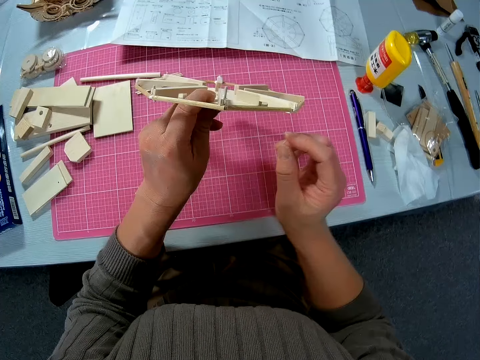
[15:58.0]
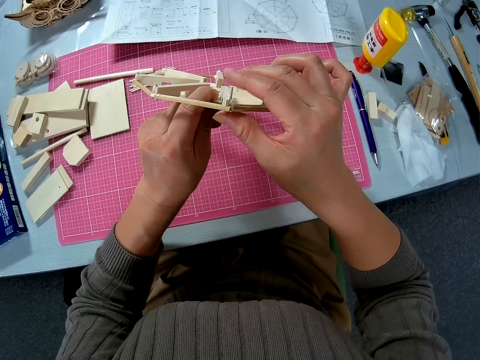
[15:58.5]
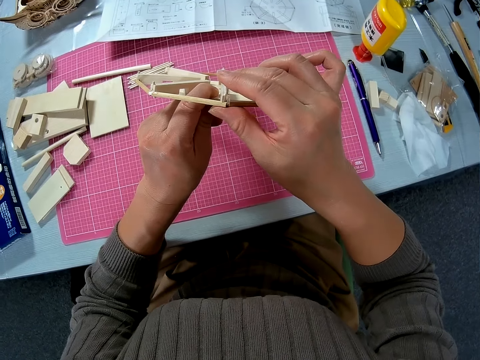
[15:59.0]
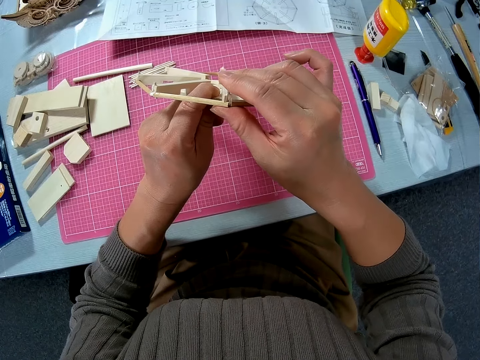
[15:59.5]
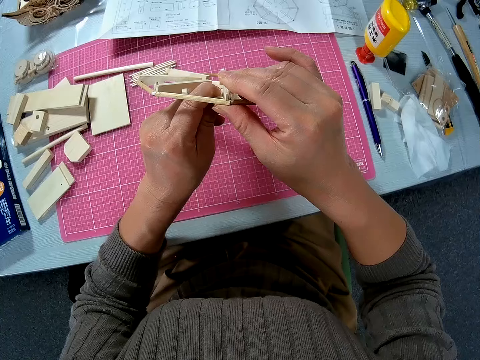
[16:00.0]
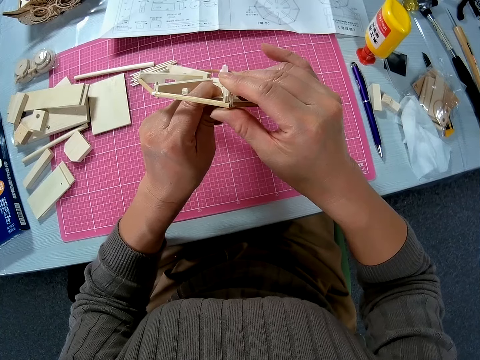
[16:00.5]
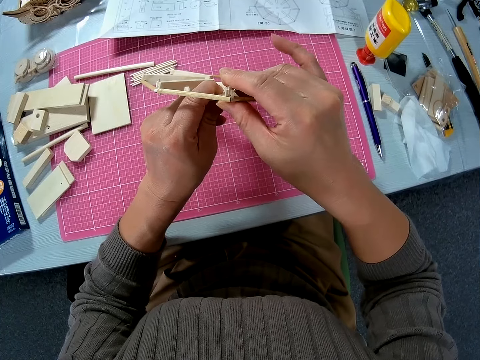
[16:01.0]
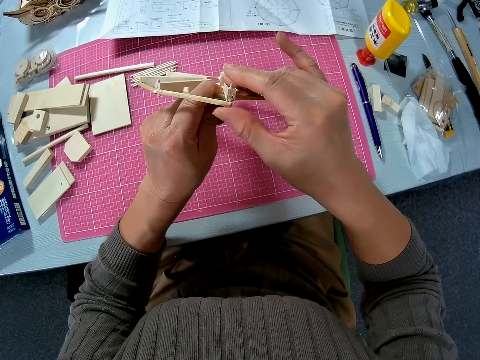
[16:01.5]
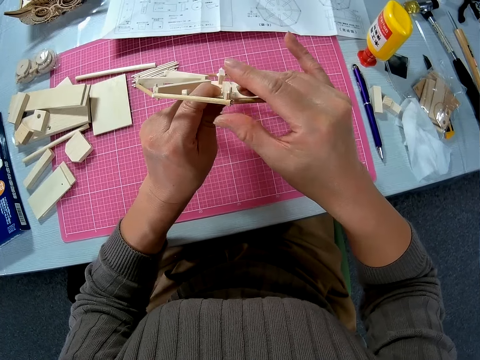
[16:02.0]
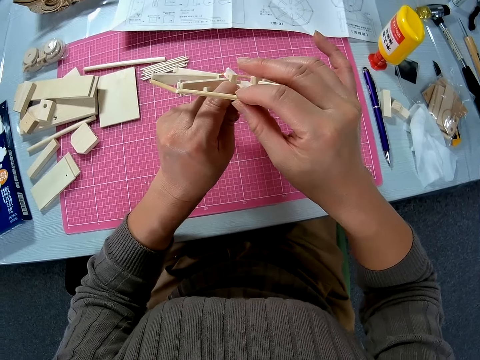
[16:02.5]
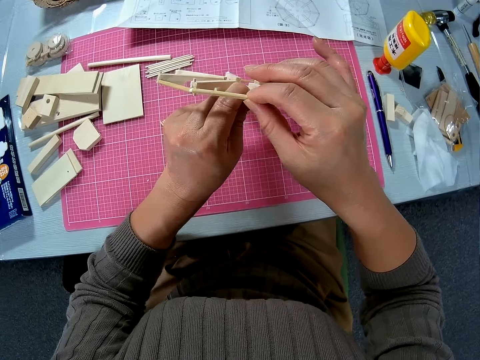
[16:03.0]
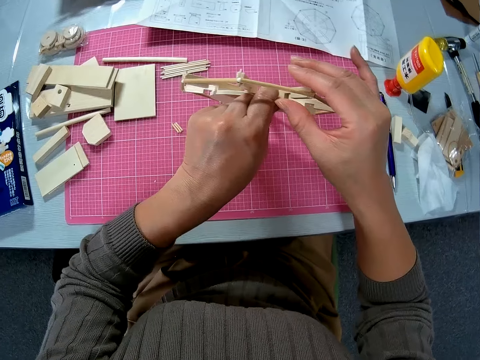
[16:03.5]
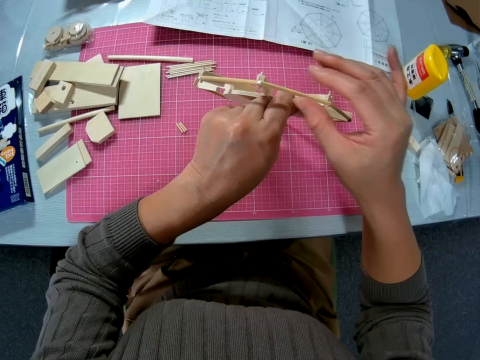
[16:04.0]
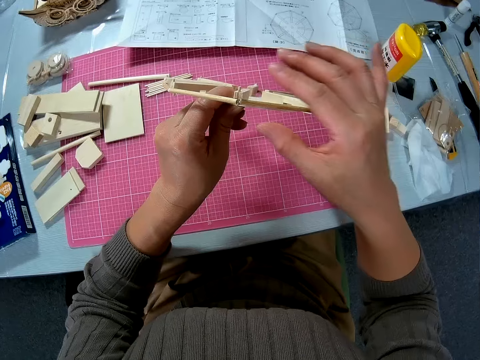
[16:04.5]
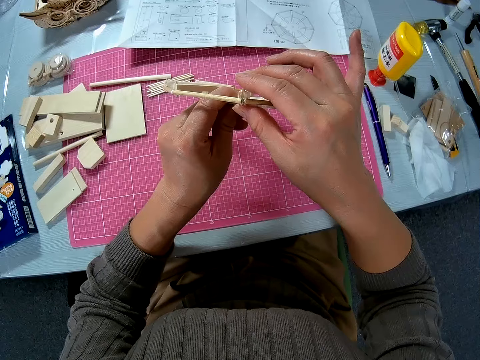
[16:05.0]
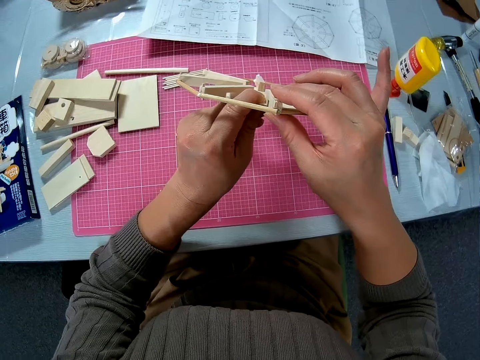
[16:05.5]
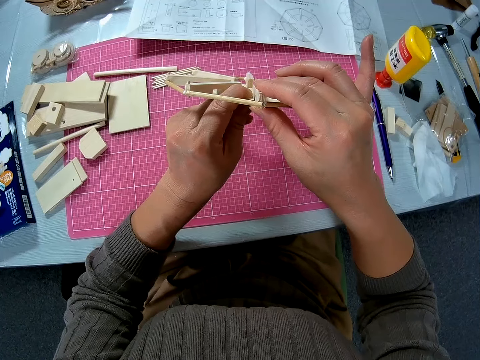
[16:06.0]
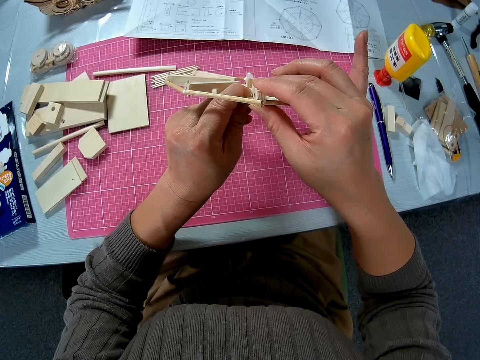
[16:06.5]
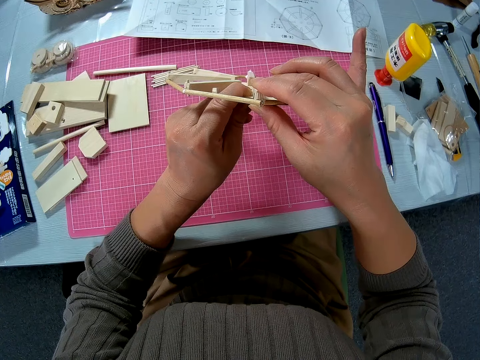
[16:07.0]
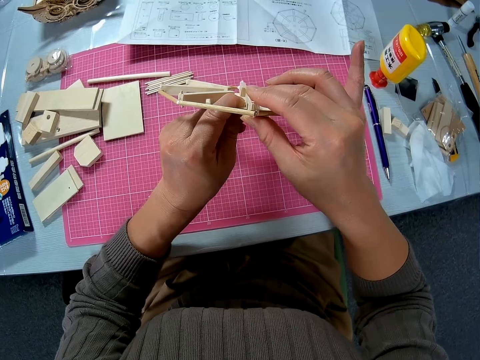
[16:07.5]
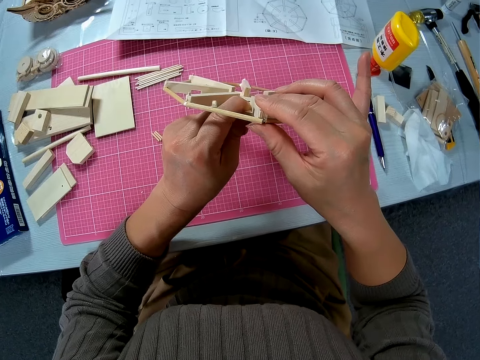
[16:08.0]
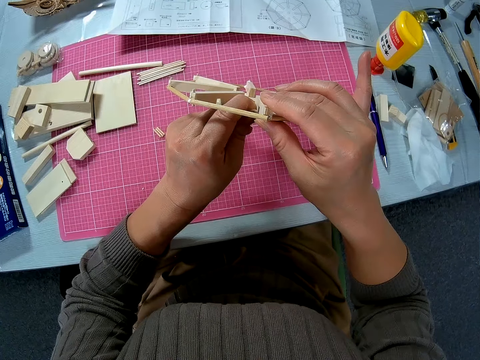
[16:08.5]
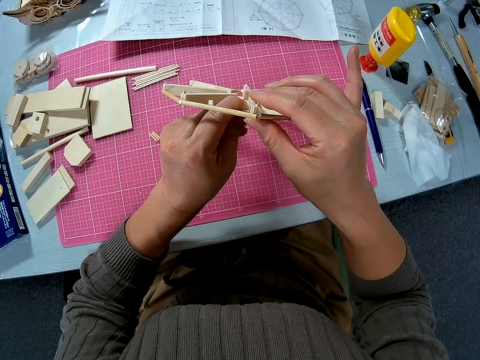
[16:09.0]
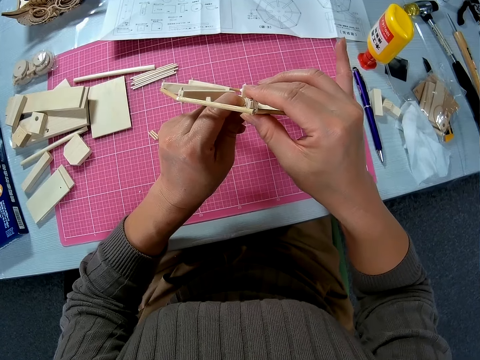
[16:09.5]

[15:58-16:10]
The camera wearer fixes the piece of wood on the circular board. They join the piece of wood to the woodwork. They look at the circular board. They fix the piece of wood on the circular board.

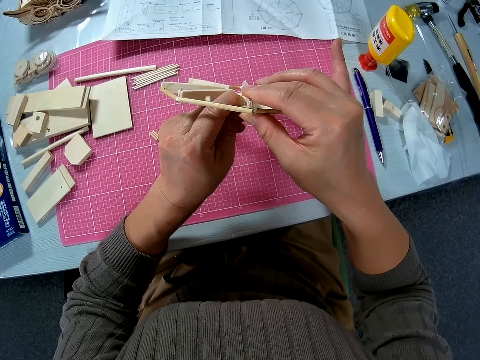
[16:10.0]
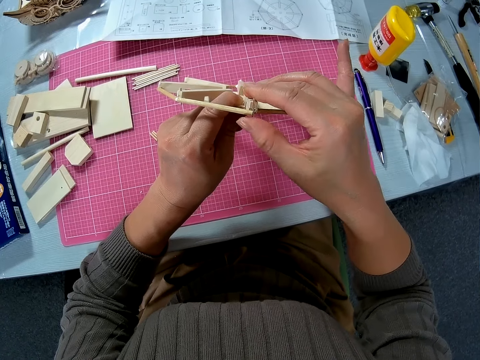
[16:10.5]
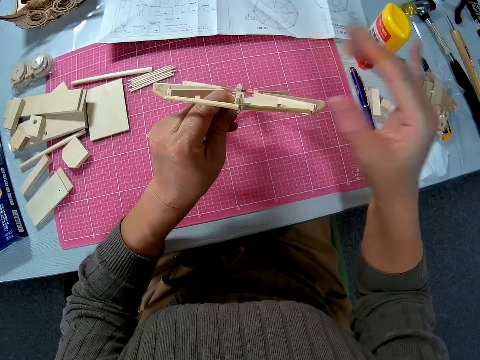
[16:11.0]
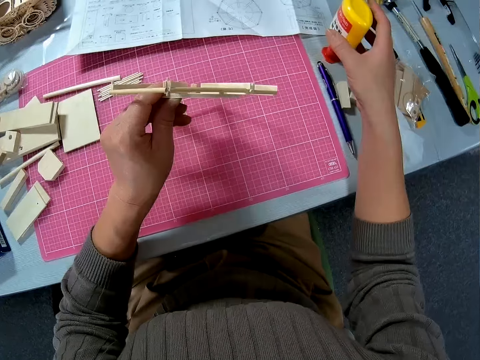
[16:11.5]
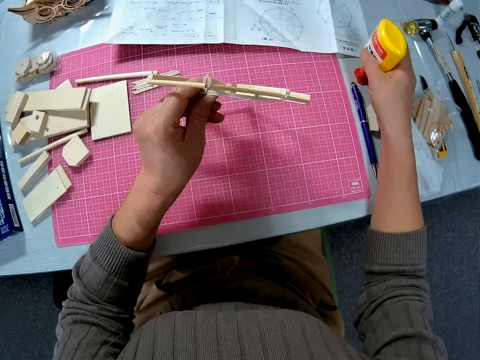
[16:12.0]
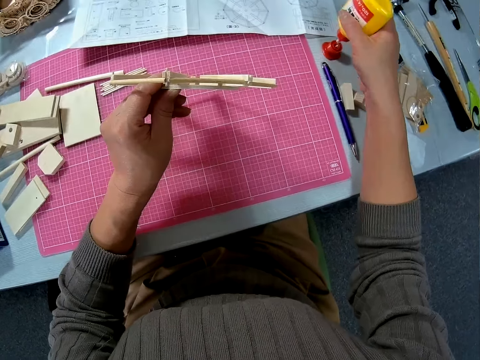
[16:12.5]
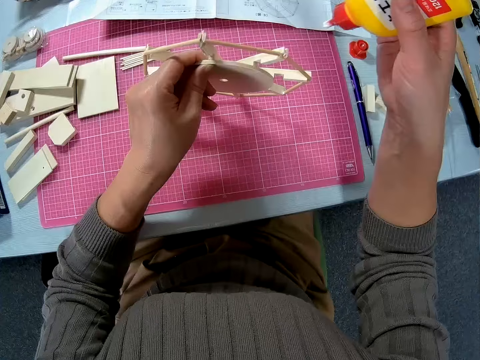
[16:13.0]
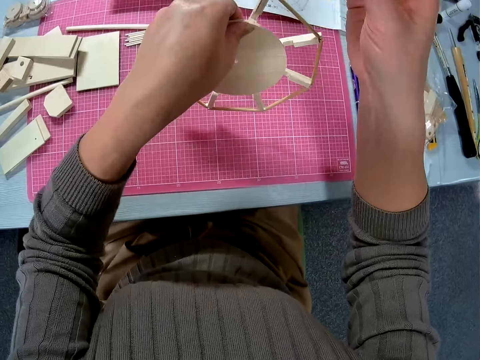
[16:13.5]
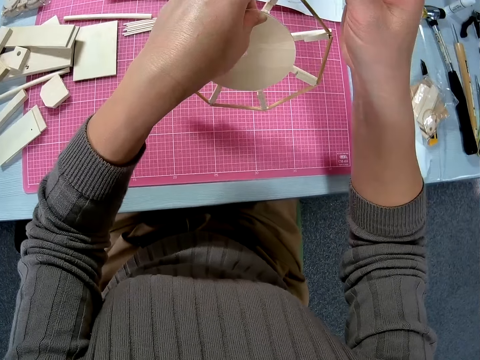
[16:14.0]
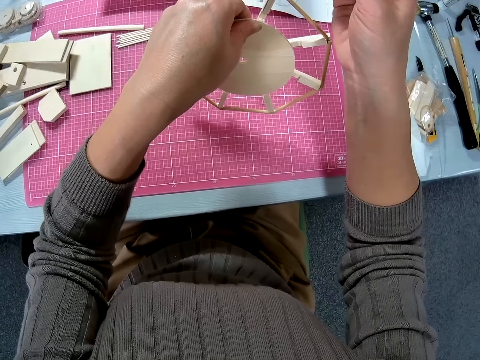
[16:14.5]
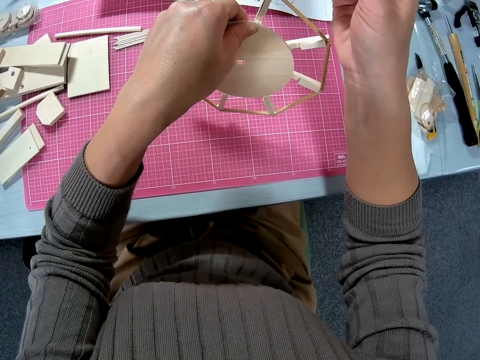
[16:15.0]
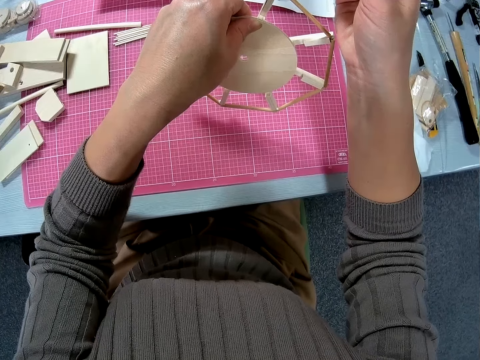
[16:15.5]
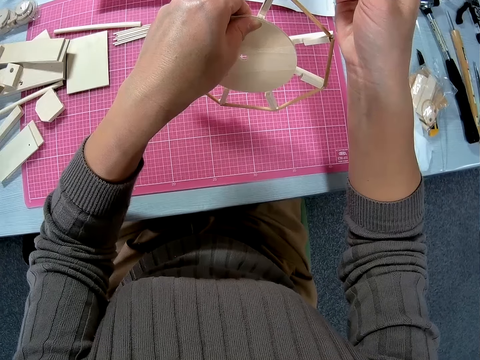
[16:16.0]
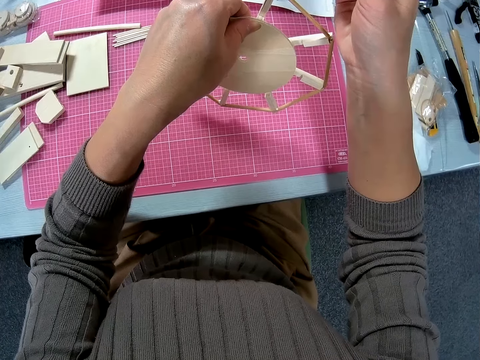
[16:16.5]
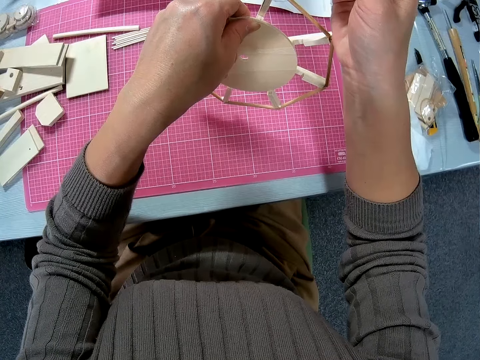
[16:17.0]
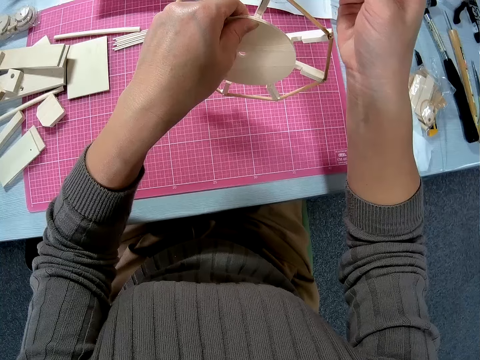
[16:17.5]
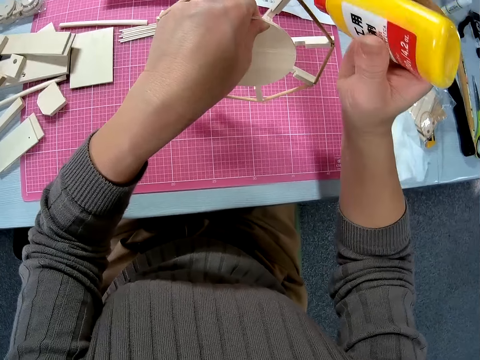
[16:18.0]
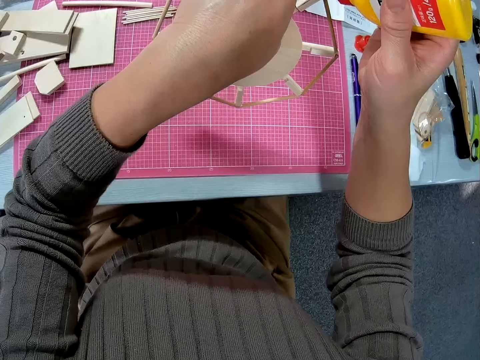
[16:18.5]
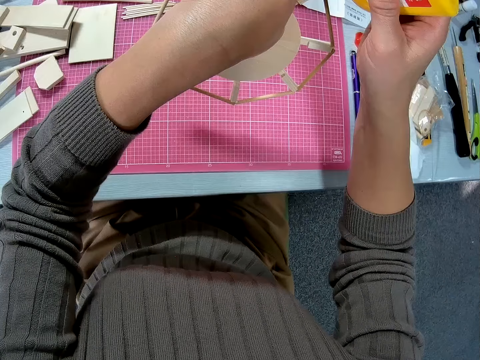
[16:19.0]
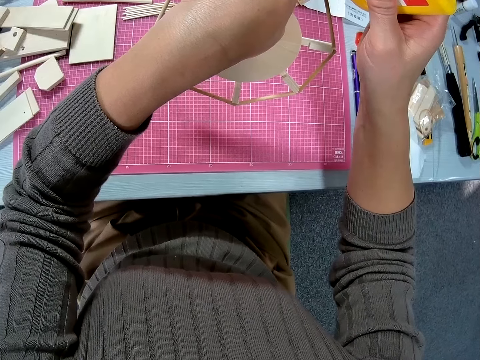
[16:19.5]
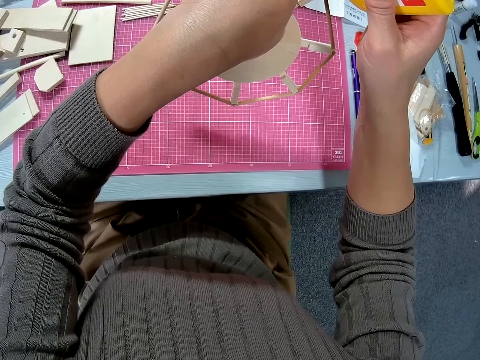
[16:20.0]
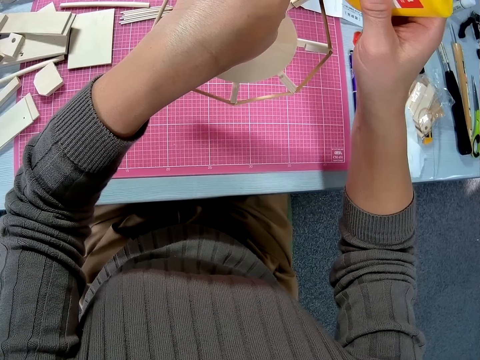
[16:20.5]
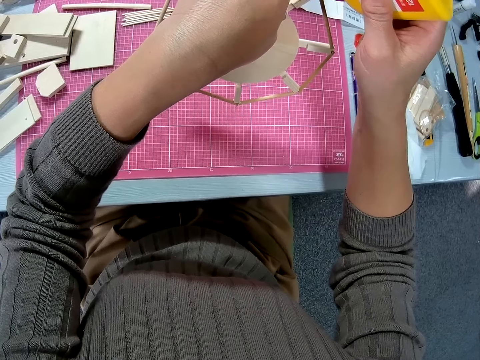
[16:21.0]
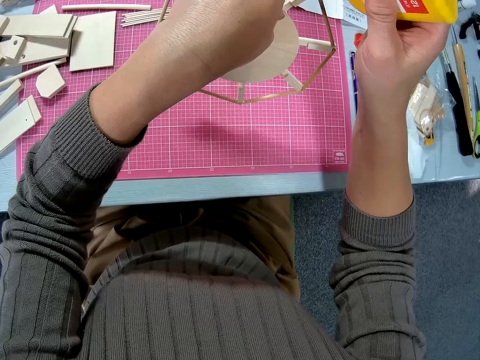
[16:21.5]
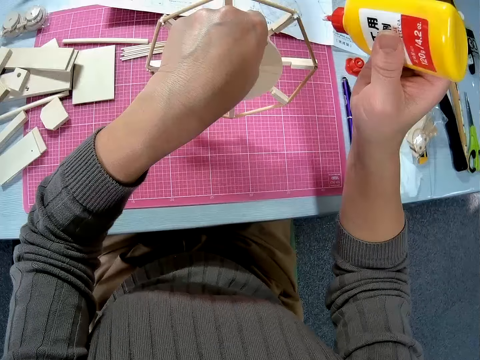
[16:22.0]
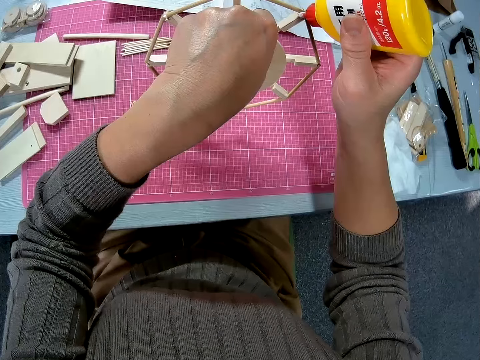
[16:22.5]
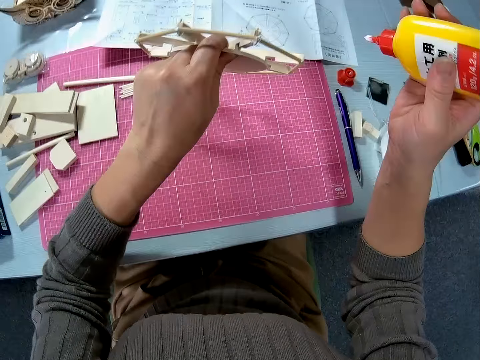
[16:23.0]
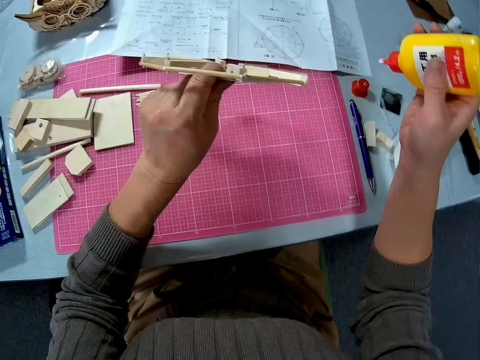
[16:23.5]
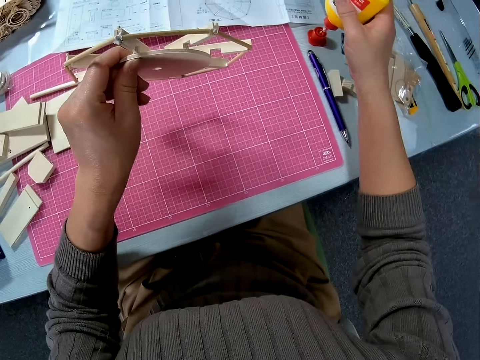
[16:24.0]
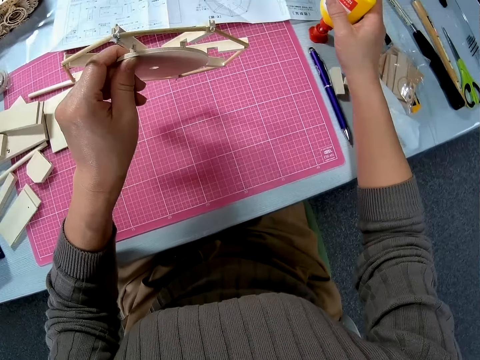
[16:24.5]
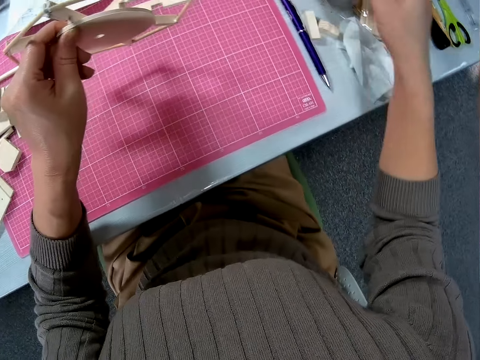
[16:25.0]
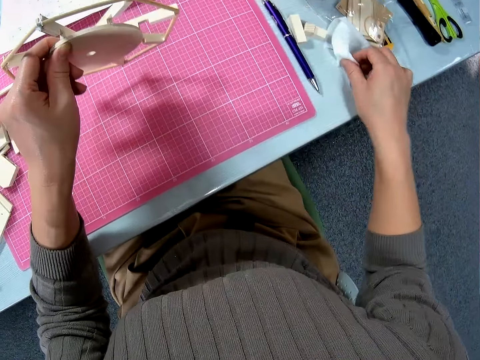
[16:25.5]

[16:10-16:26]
The camera wearer picks the bottle of glue from the table. They apply the glue on the circular board. They look at the circular board. They apply the glue on the circular board. They drop the bottle of glue on the table.
